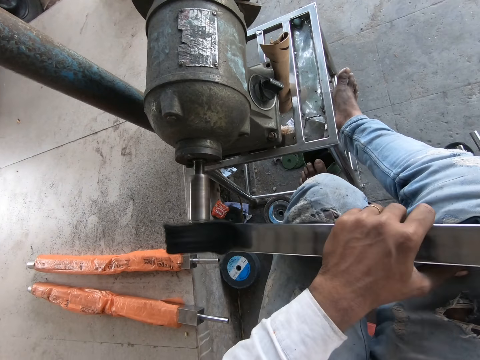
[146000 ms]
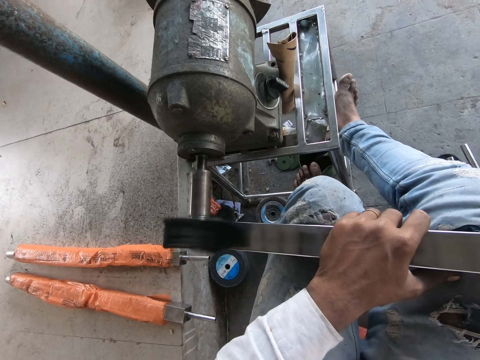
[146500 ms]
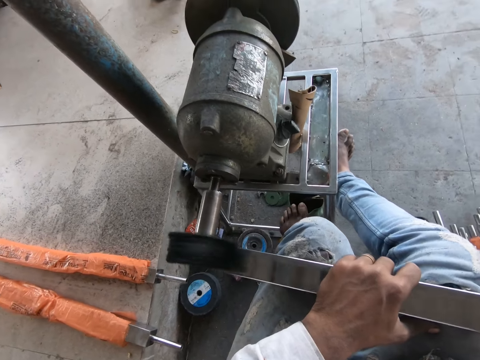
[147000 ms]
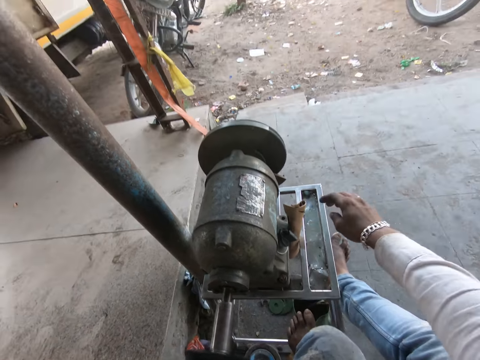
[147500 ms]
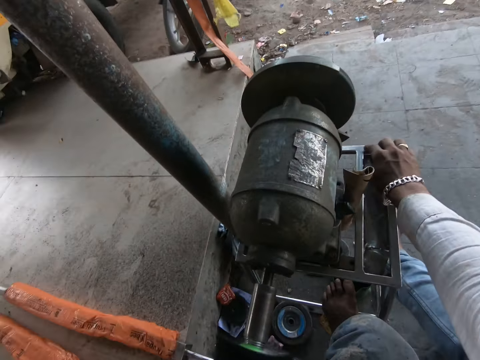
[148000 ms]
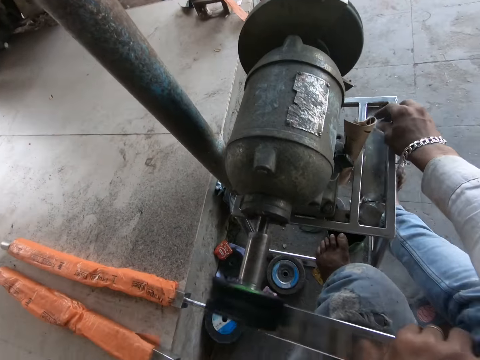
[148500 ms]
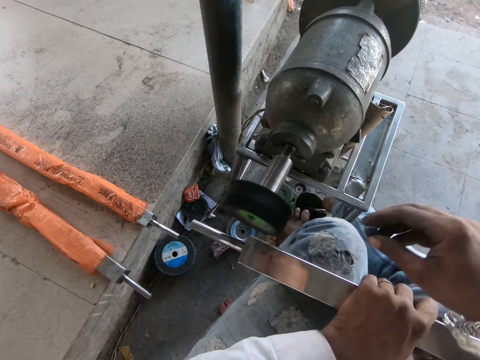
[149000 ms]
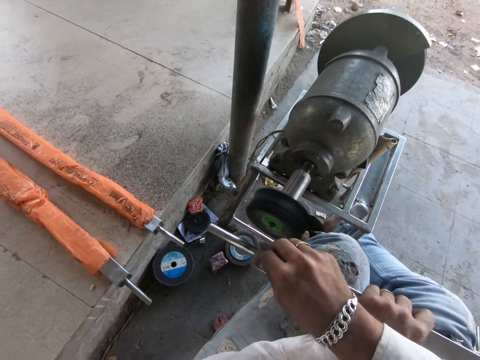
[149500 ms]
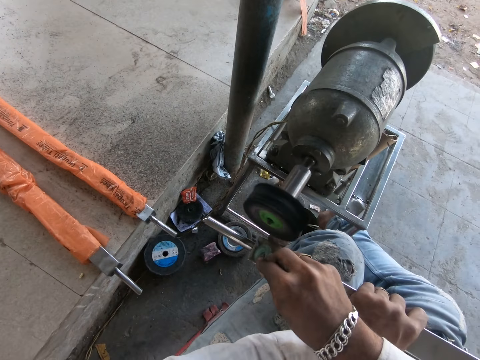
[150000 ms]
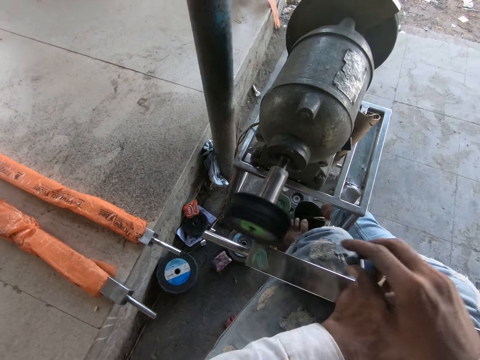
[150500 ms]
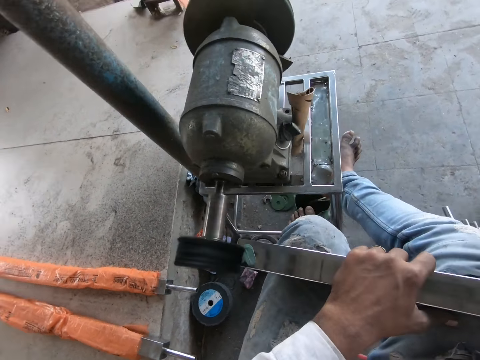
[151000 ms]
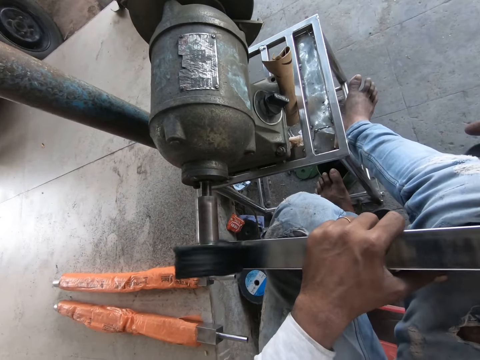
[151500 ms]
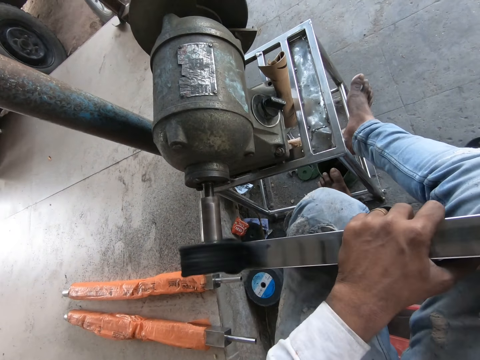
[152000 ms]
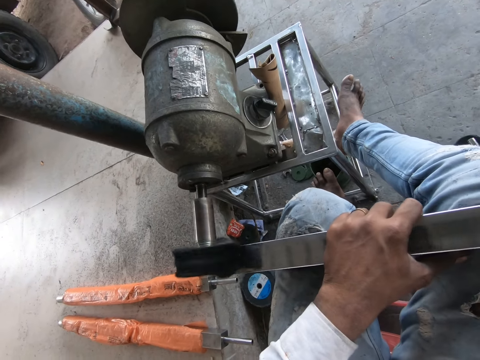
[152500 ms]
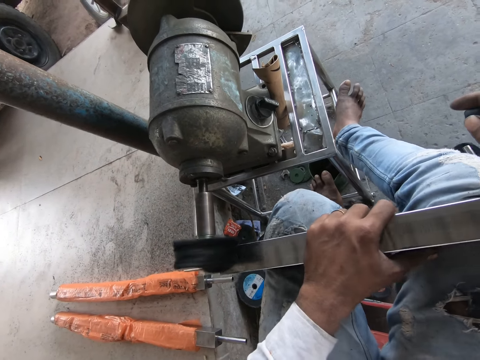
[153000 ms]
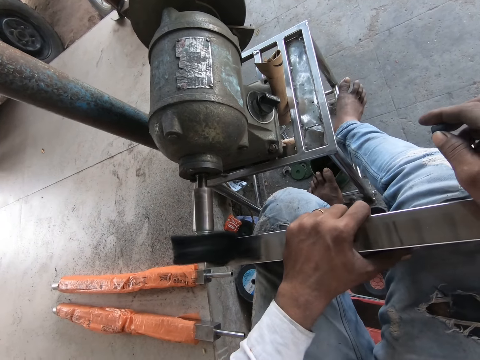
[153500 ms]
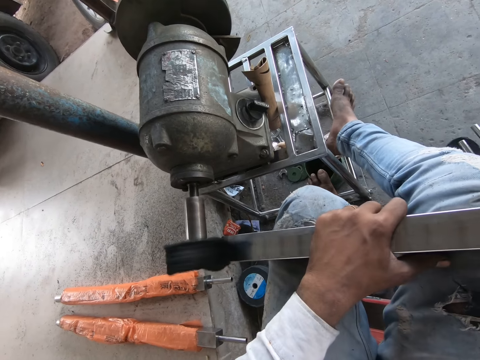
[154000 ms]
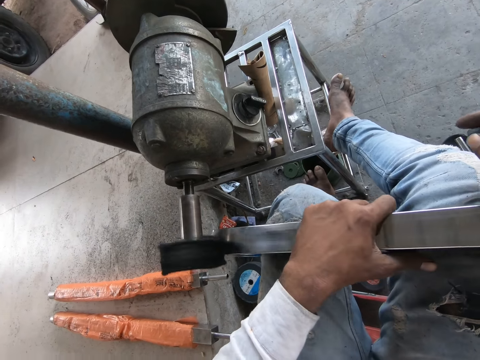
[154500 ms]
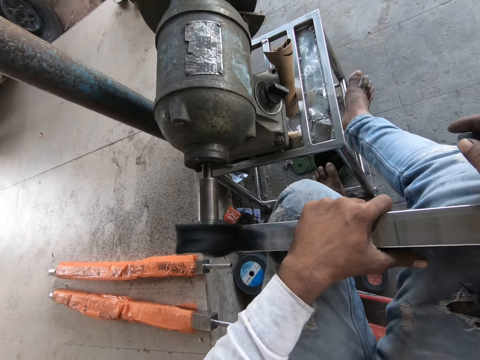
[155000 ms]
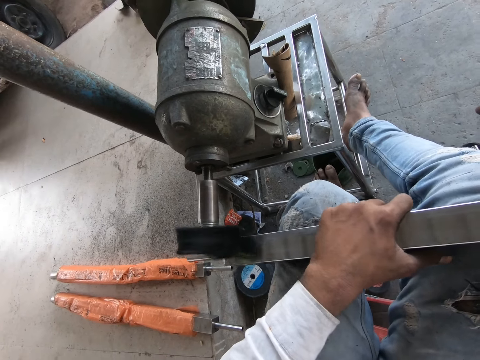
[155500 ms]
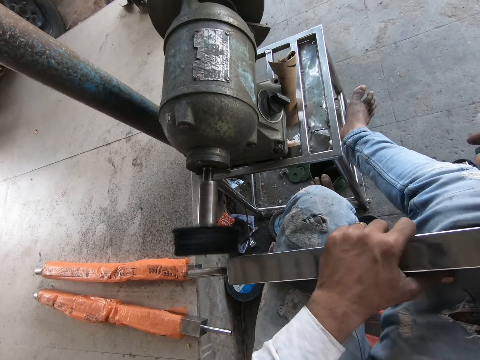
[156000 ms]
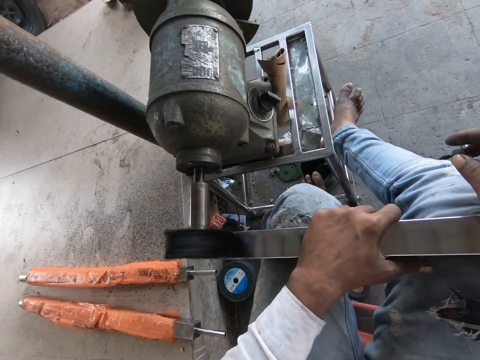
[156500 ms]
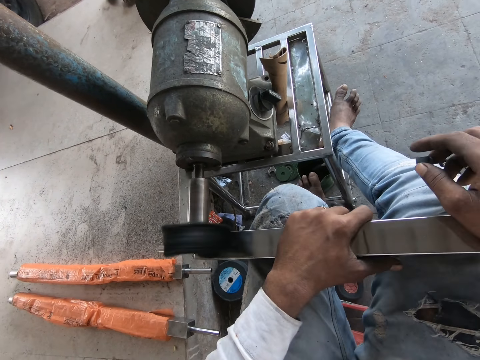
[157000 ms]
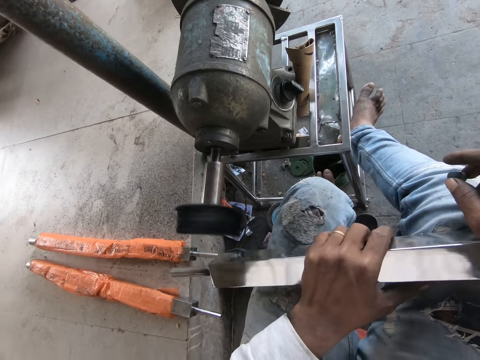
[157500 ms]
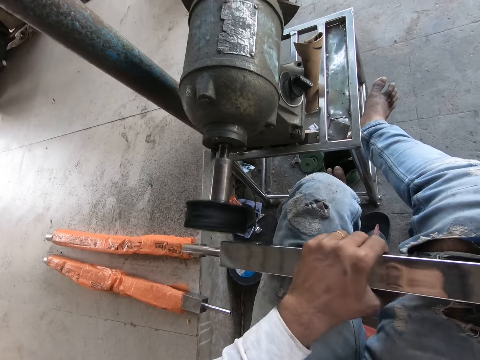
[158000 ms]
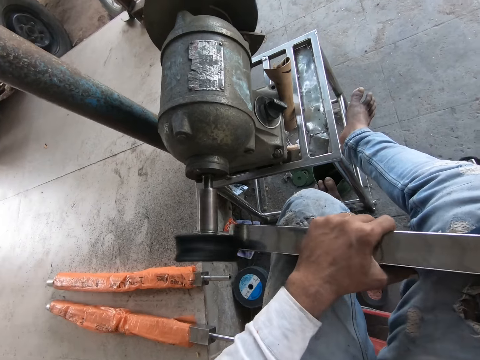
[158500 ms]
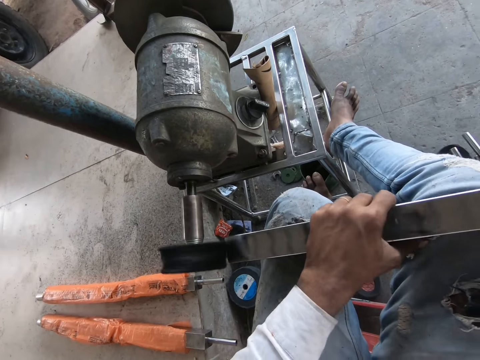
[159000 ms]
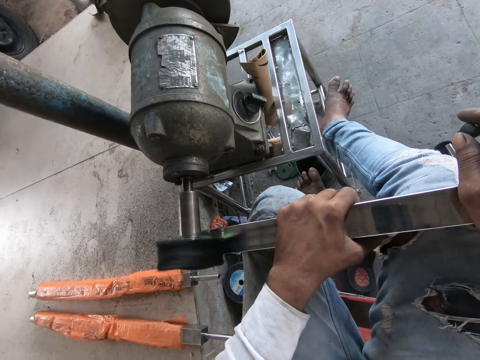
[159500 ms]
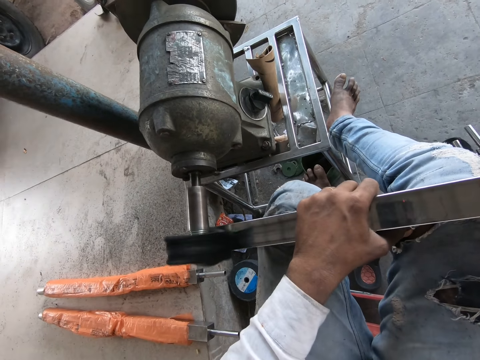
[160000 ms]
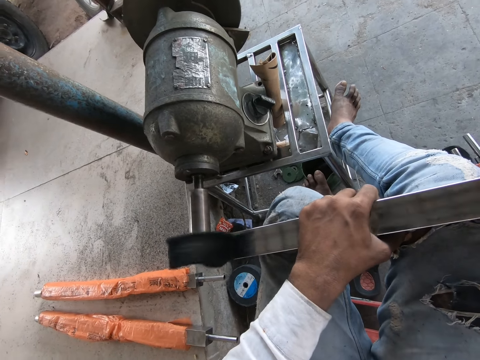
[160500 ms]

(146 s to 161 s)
The camera wearer picks up the stone from the steel filing machine with his right hand. He marks the steel rod in his left hand with the stone in his right hand. He files the steel rod in his hands with the steel filing machine on the floor. He files the steel rod again. He turns the steel rod on his lap with his left hand. He files the steel rod in his hands with the steel filing machine on the floor.

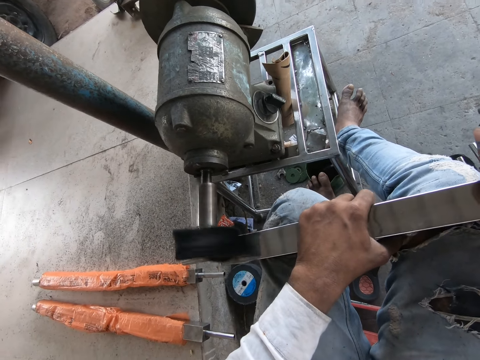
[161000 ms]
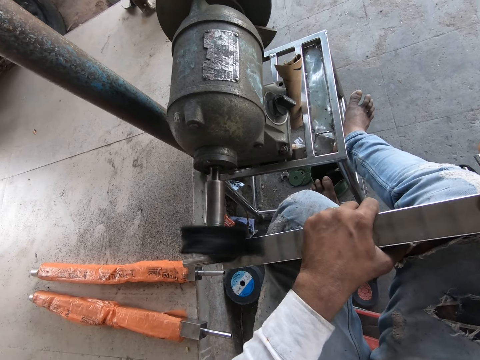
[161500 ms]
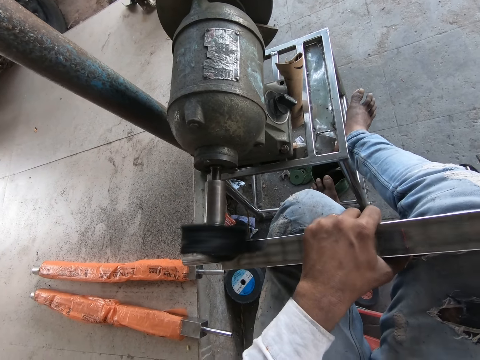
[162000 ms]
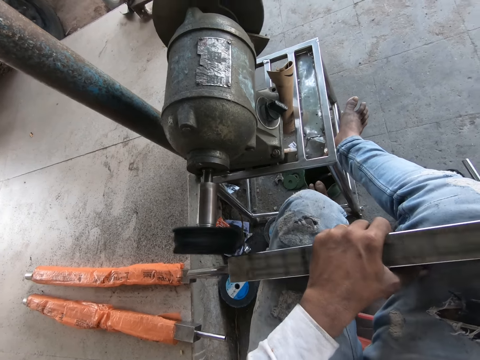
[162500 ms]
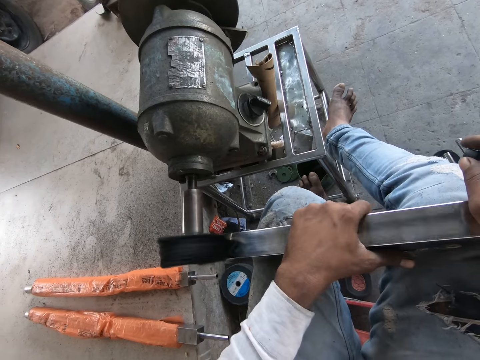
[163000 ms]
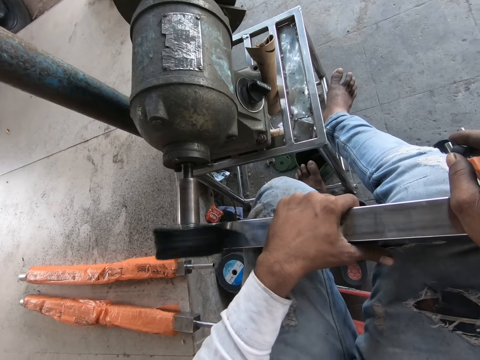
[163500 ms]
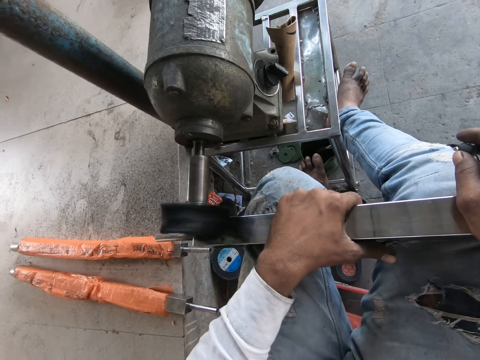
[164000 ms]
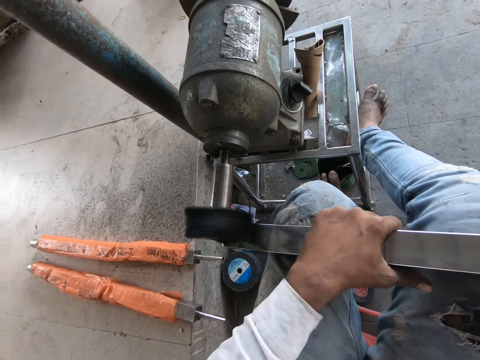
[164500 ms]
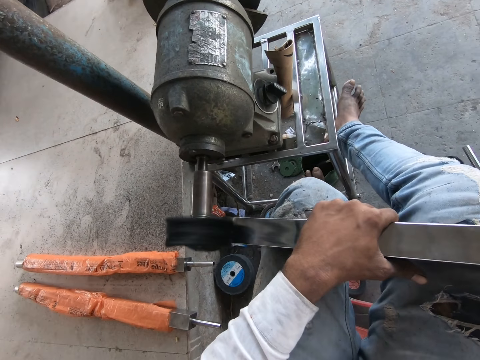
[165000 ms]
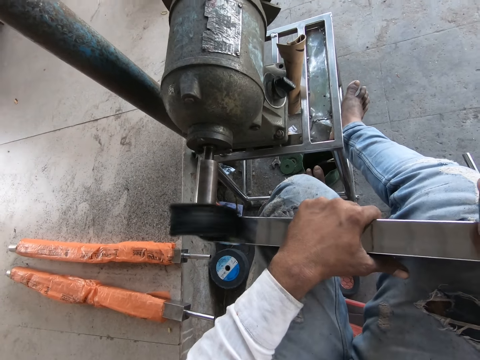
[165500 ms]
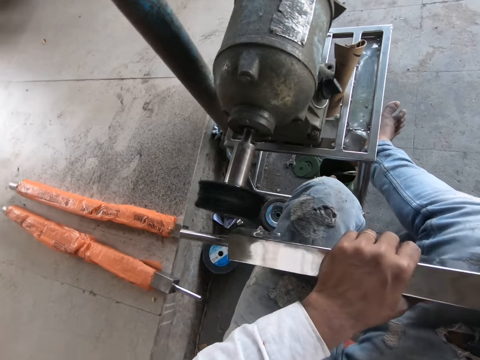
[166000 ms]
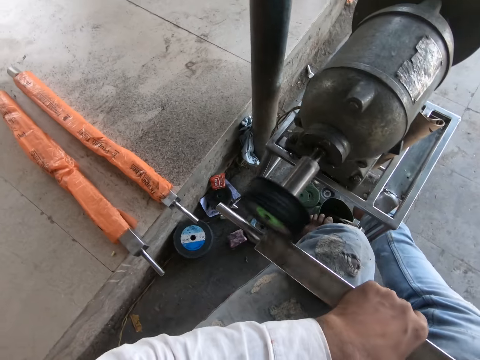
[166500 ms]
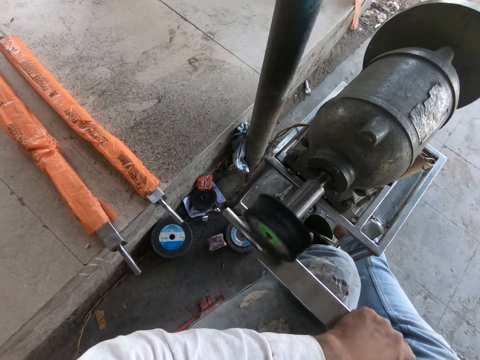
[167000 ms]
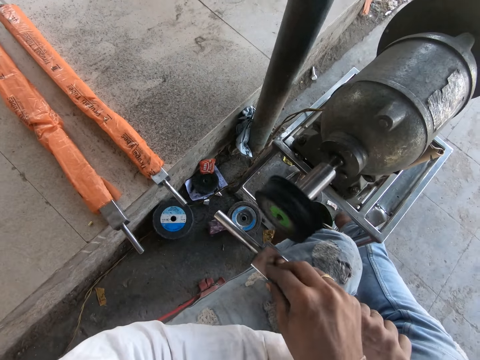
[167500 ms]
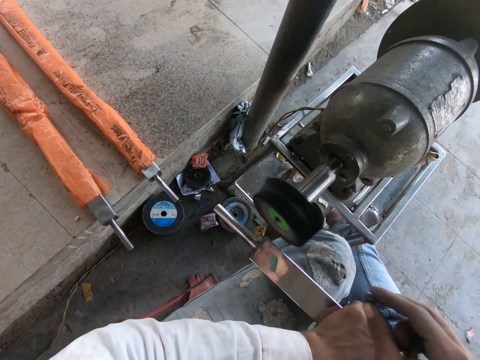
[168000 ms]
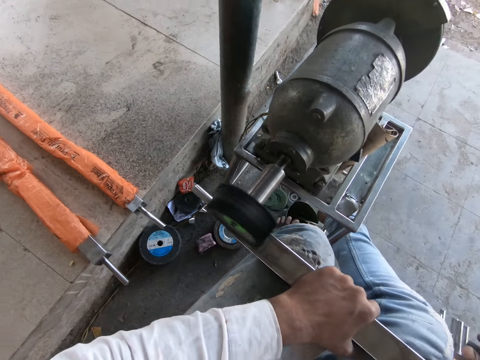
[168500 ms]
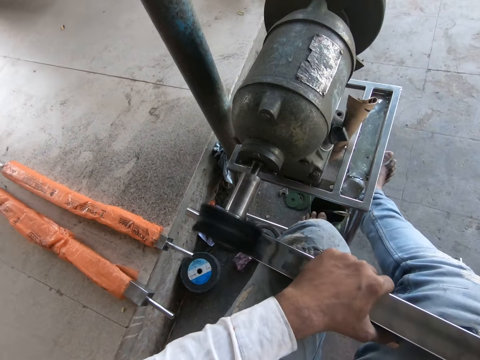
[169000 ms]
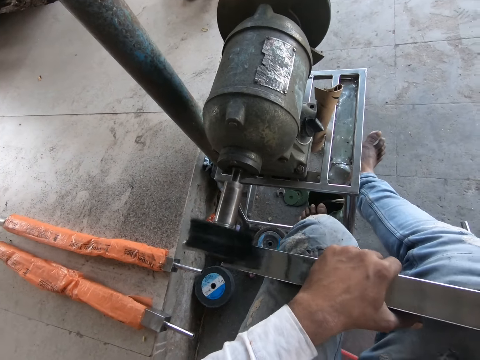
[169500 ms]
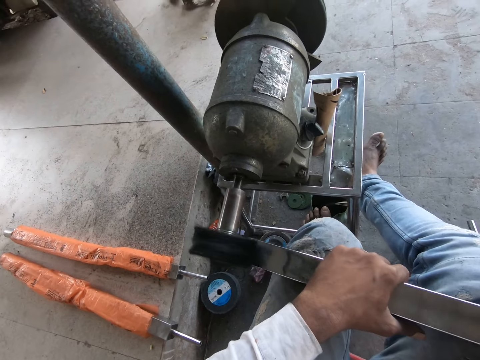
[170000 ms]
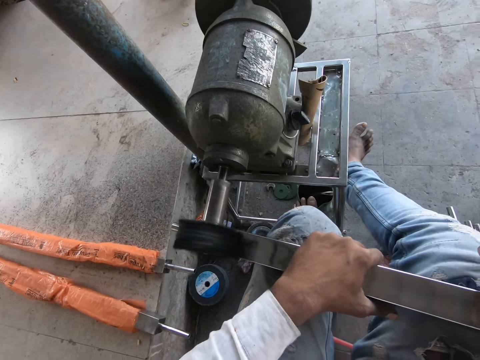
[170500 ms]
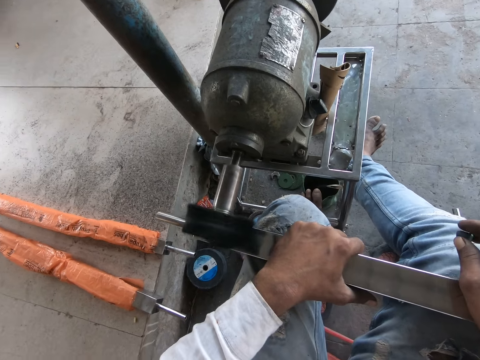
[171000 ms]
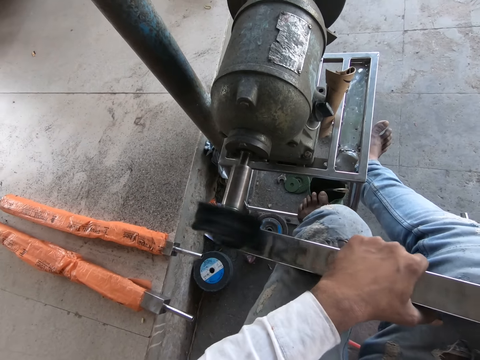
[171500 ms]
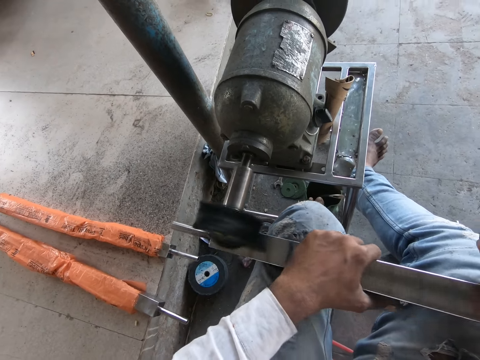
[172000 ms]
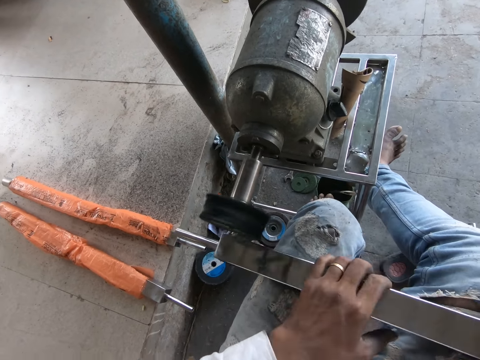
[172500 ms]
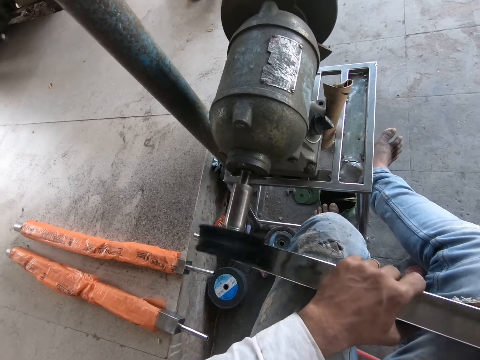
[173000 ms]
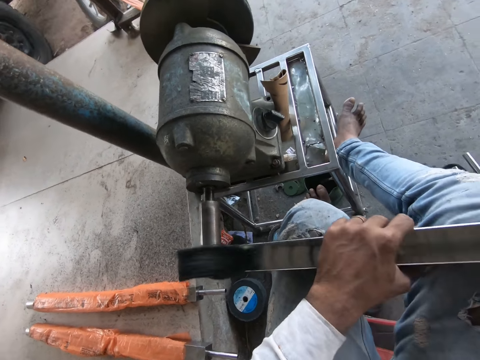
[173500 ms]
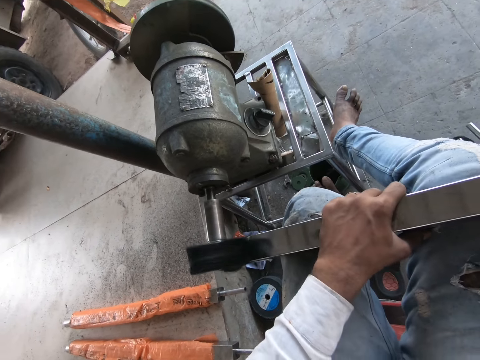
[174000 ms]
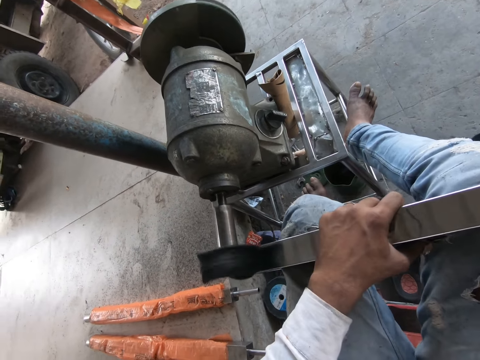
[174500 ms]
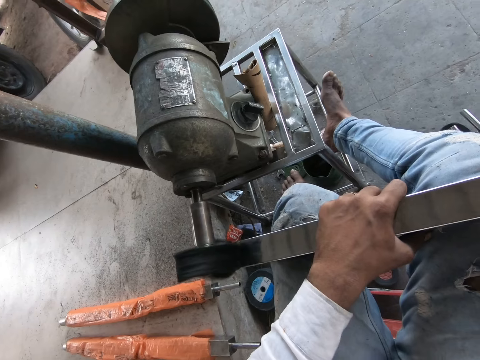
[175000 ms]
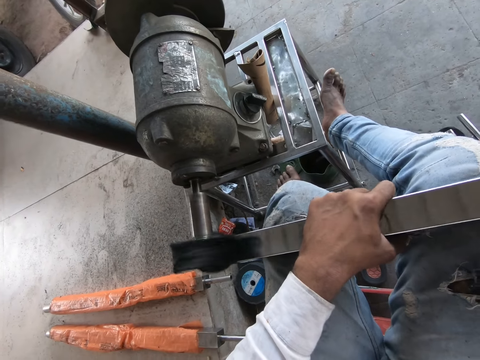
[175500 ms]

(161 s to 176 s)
The camera wearer files the steel rod in his hands with the steel filing machine on the floor. He files the steel rod again. He marks the steel rod in his left hand with the stone in his right hand. He files the steel rod in his hands with the steel filing machine on the floor. He files the steel rod again.
